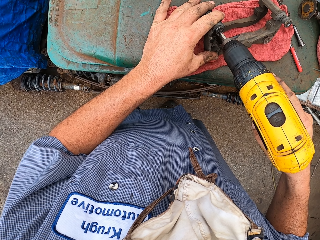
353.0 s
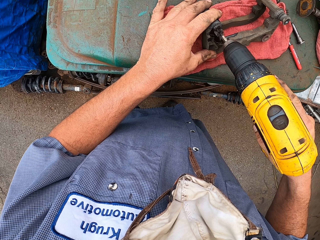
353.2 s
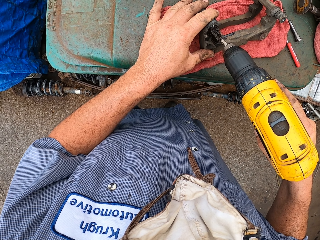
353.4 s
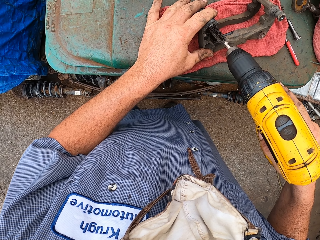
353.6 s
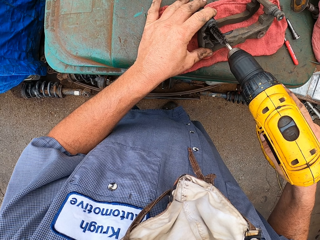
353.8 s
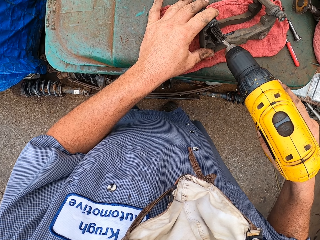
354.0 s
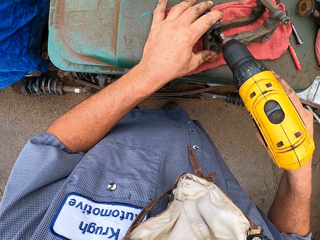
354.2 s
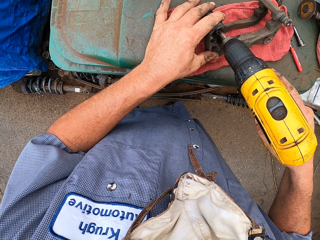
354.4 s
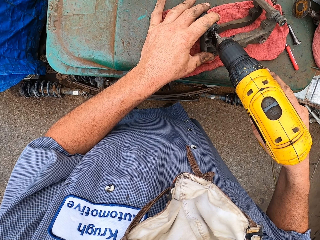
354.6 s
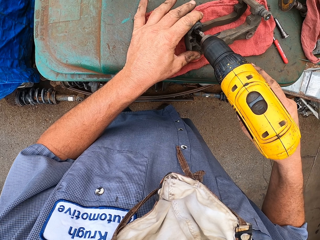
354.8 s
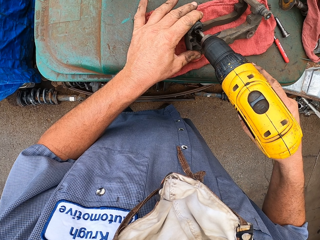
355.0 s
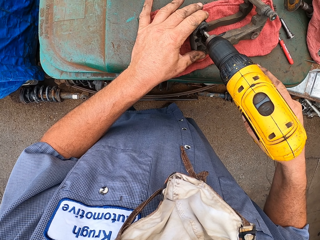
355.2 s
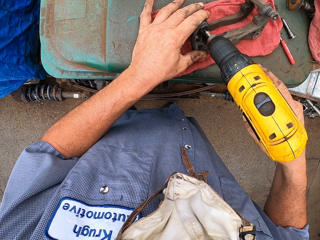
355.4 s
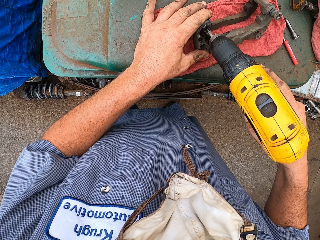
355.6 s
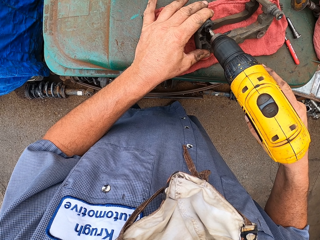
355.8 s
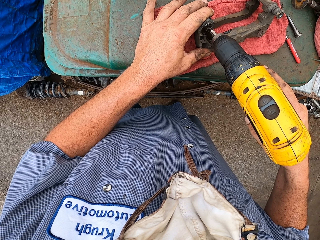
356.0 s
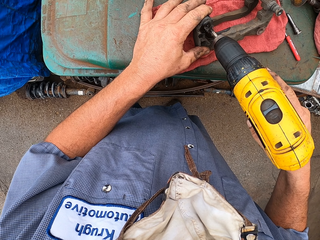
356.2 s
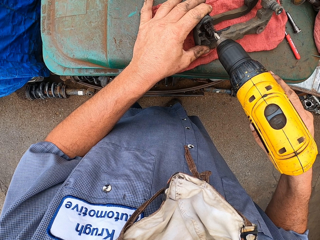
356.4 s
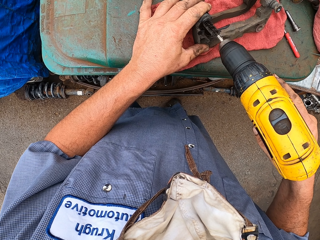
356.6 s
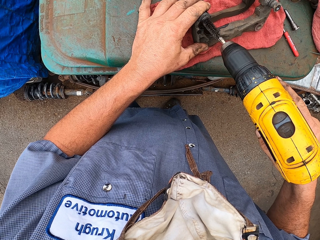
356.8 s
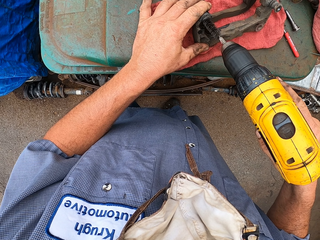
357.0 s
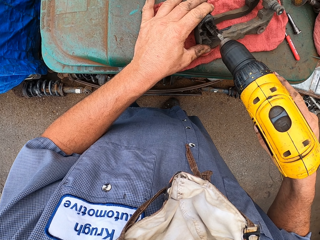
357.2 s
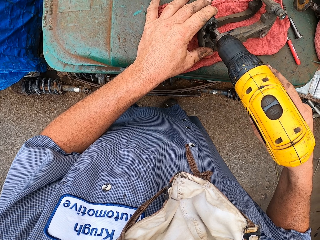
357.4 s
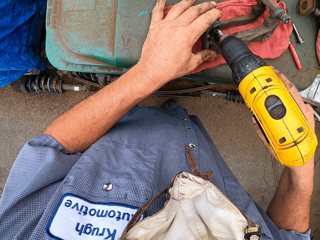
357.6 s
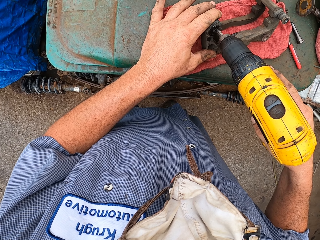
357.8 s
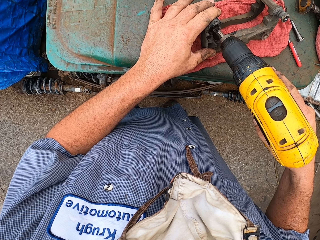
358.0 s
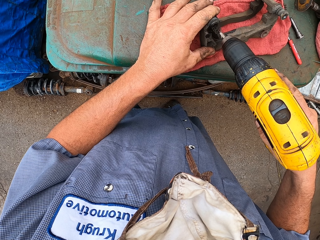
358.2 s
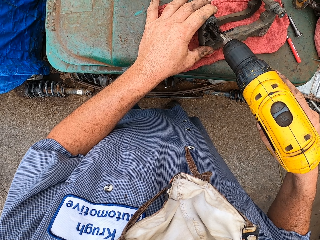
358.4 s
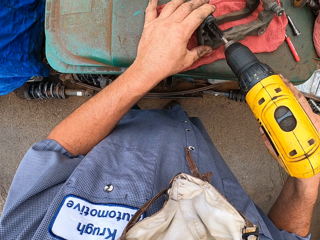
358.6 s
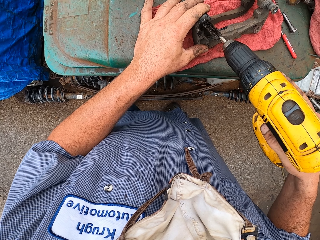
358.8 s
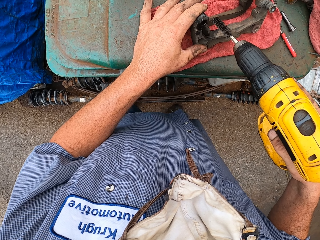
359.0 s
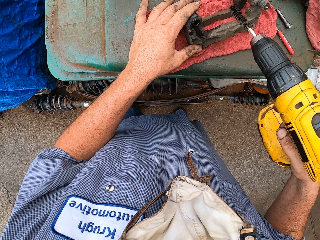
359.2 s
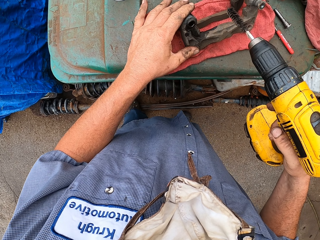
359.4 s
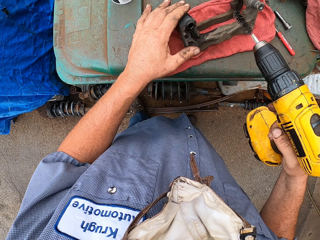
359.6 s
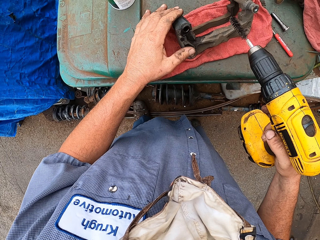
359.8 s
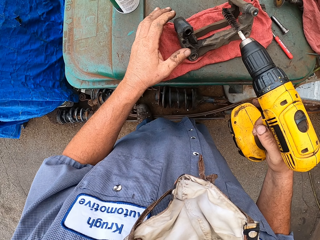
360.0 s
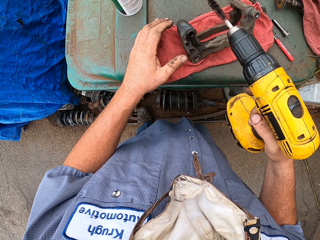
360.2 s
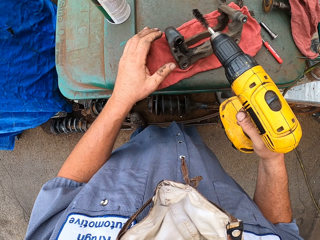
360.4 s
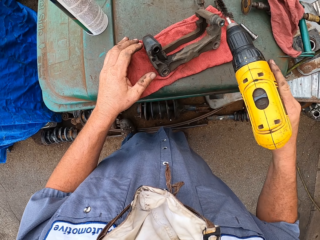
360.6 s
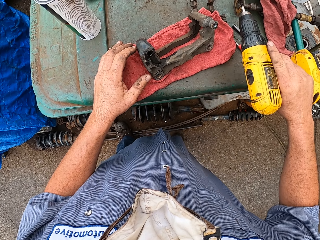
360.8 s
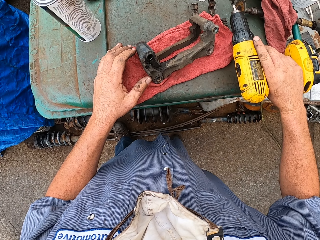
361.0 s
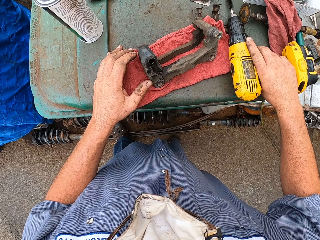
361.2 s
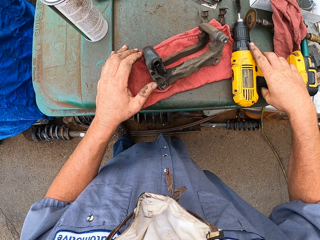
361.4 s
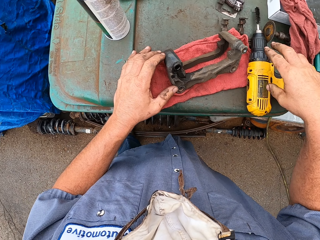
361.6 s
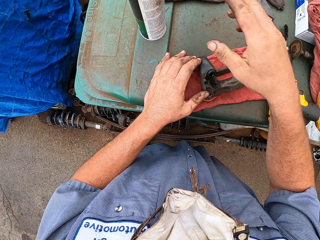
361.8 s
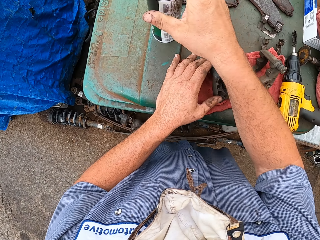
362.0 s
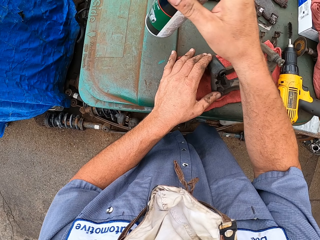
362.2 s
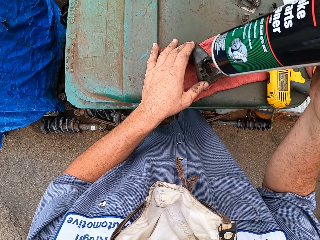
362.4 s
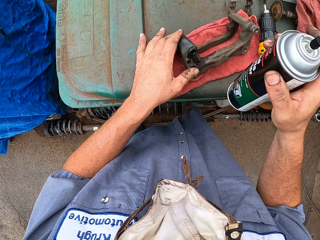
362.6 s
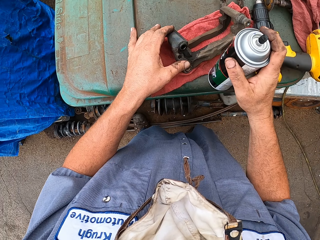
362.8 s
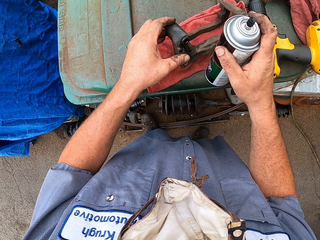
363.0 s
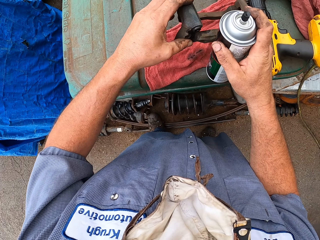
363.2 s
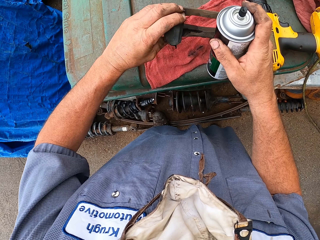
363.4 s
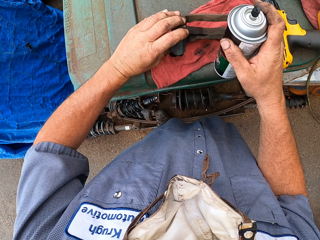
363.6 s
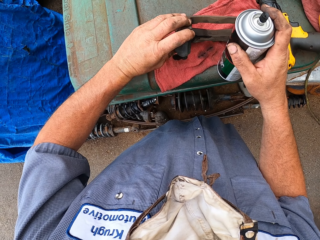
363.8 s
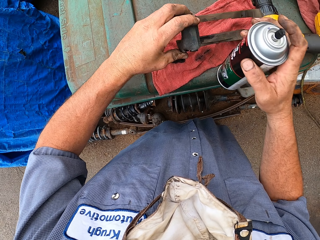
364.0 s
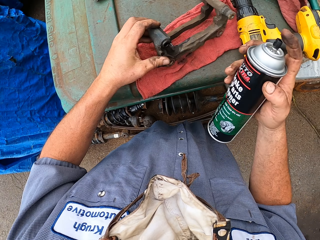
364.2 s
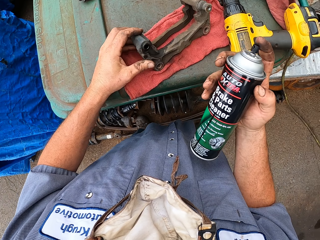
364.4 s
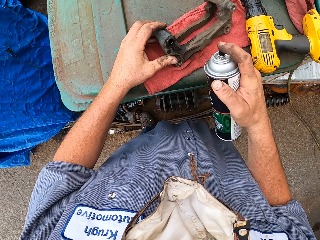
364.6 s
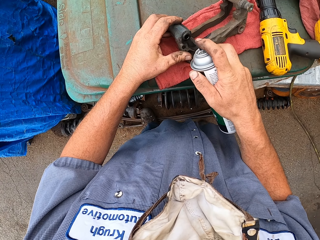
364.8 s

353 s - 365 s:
The camera wearer puts the drill brush on top of a dustbin. They put the brush drill on the table. They take the bottle spray.

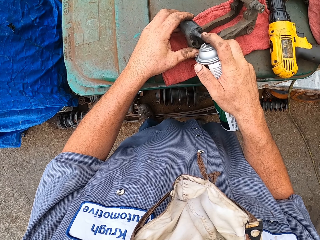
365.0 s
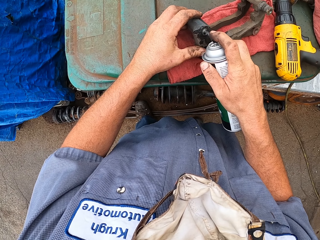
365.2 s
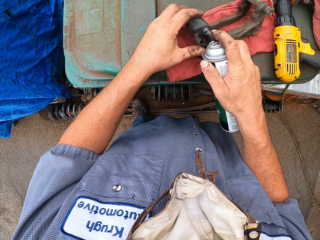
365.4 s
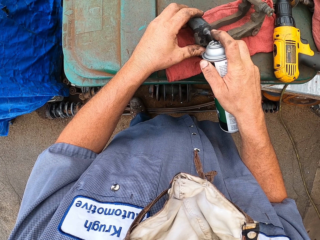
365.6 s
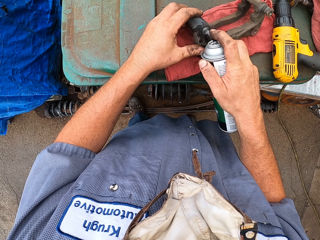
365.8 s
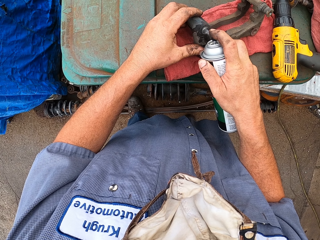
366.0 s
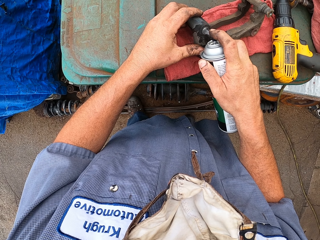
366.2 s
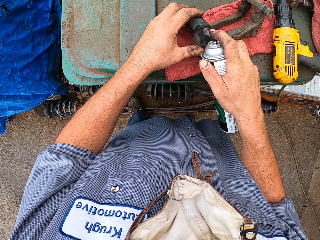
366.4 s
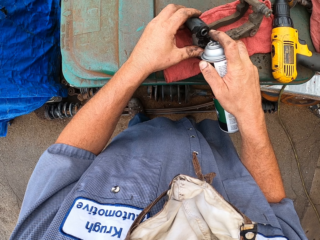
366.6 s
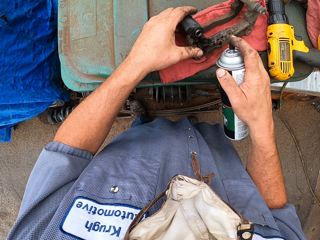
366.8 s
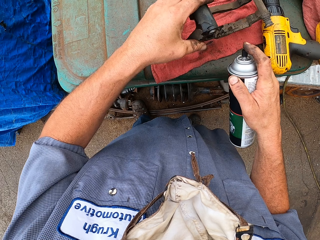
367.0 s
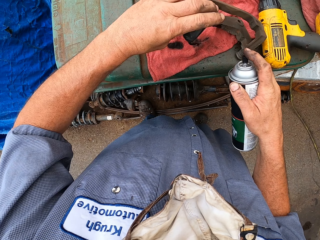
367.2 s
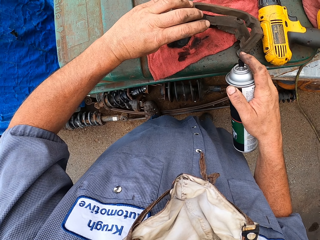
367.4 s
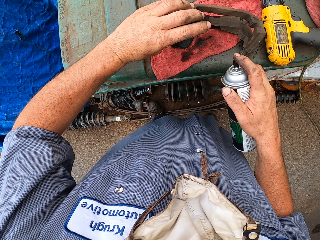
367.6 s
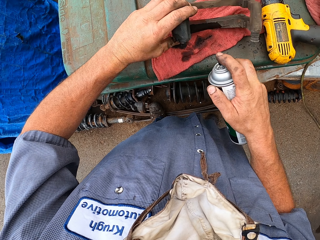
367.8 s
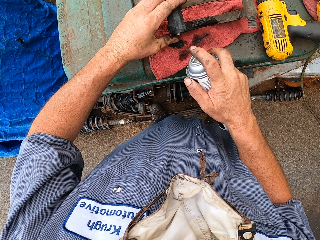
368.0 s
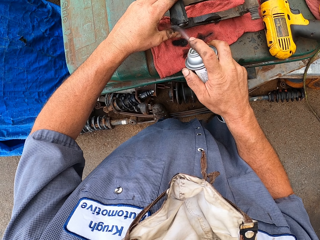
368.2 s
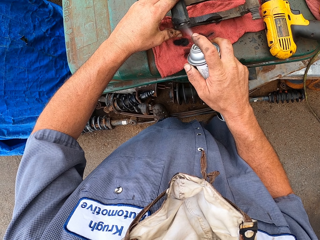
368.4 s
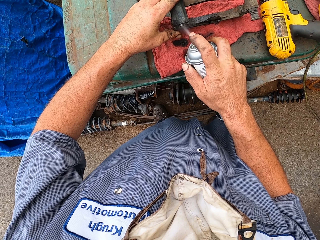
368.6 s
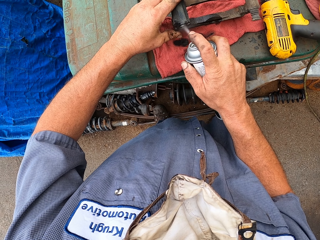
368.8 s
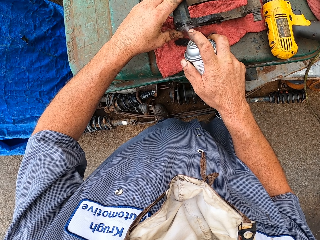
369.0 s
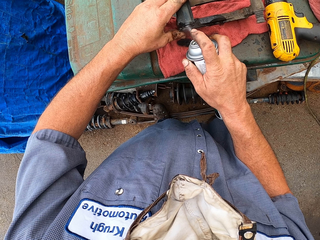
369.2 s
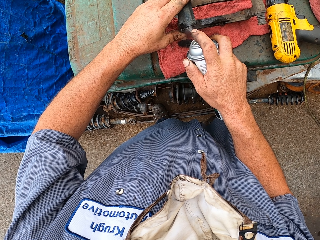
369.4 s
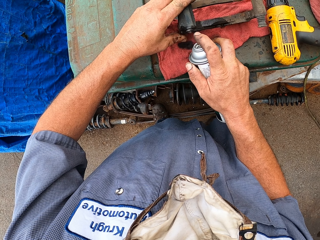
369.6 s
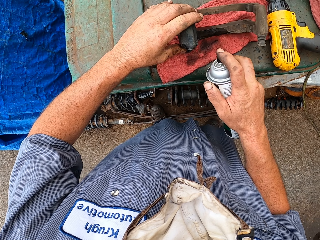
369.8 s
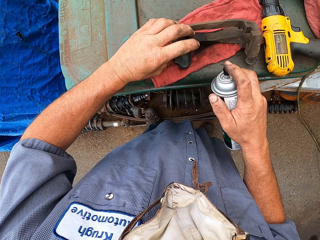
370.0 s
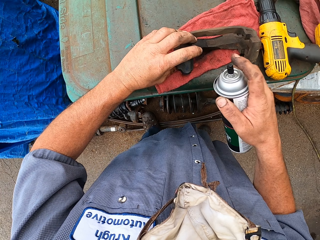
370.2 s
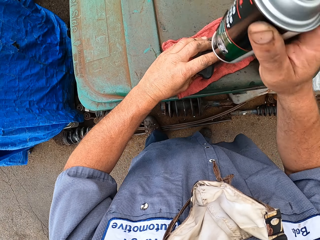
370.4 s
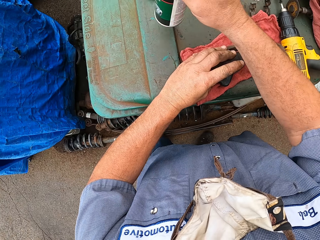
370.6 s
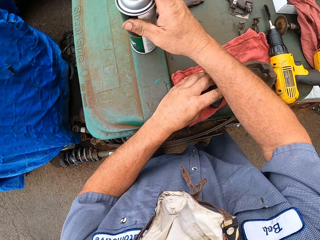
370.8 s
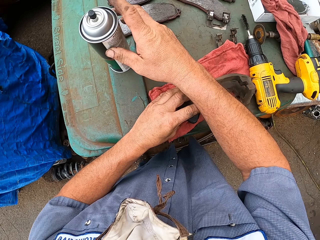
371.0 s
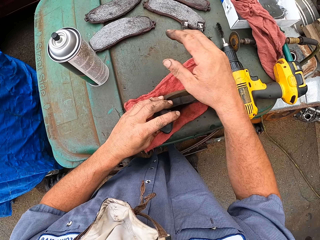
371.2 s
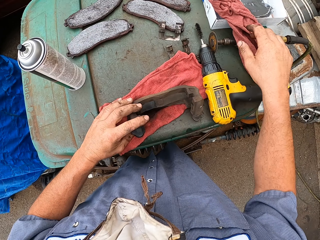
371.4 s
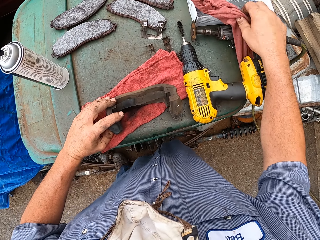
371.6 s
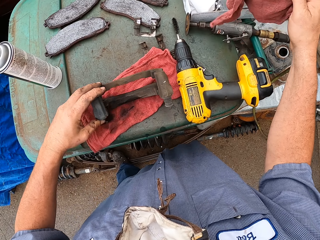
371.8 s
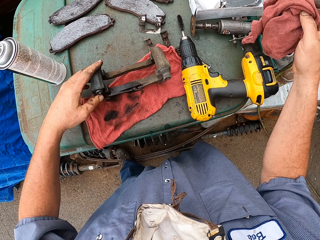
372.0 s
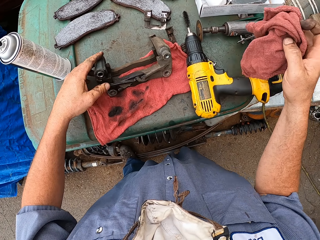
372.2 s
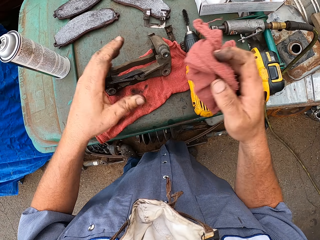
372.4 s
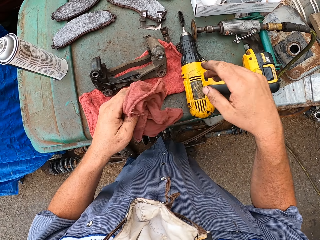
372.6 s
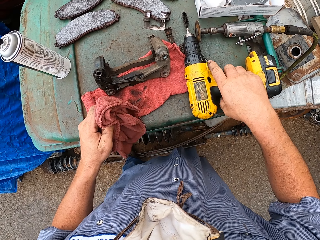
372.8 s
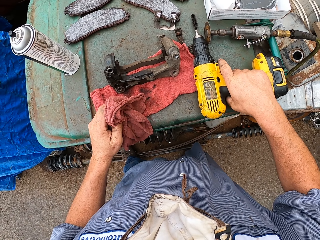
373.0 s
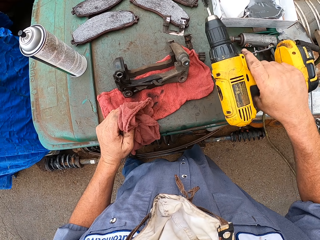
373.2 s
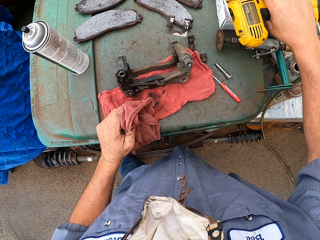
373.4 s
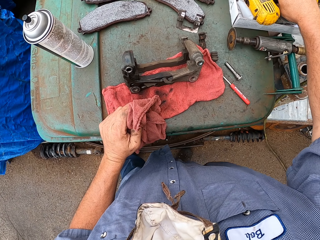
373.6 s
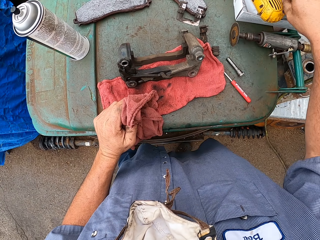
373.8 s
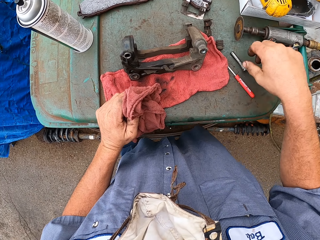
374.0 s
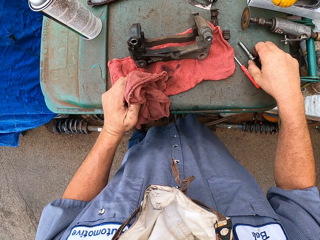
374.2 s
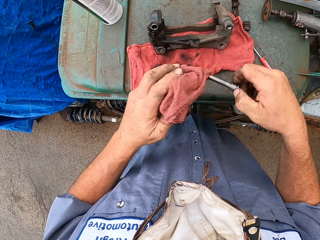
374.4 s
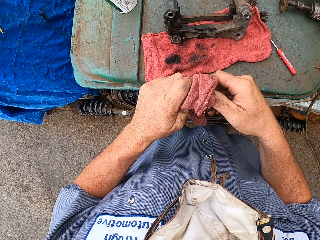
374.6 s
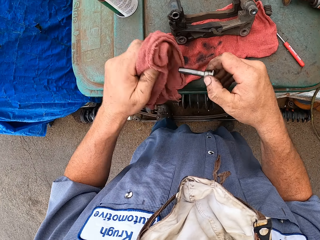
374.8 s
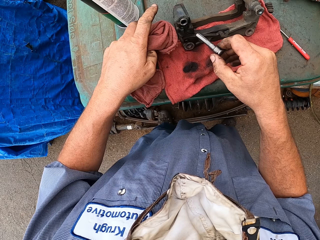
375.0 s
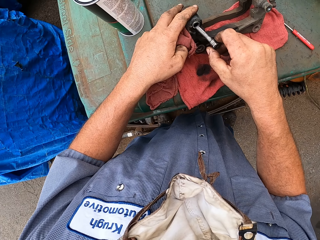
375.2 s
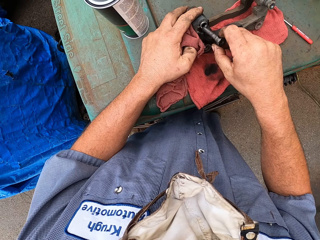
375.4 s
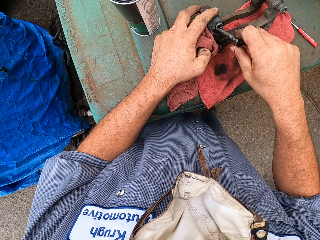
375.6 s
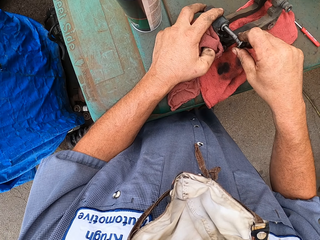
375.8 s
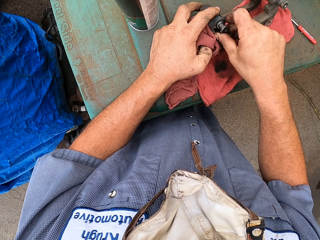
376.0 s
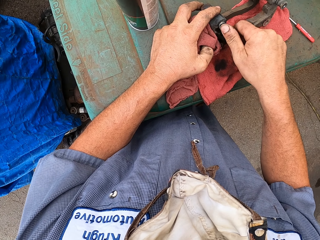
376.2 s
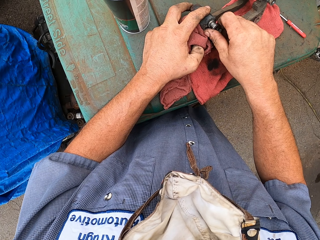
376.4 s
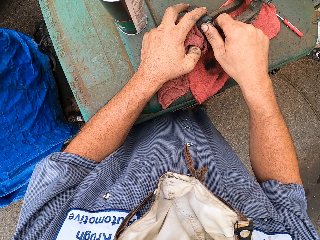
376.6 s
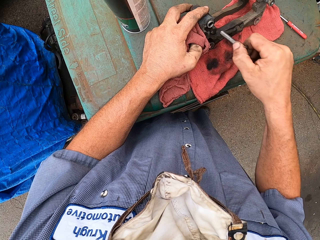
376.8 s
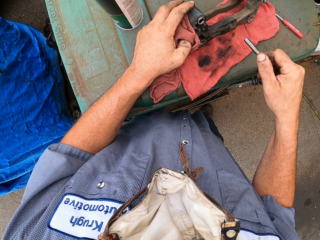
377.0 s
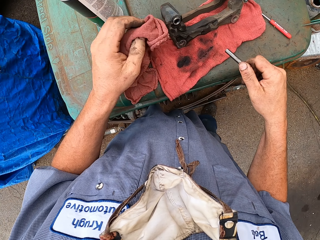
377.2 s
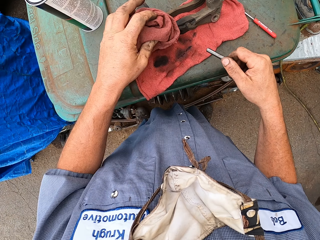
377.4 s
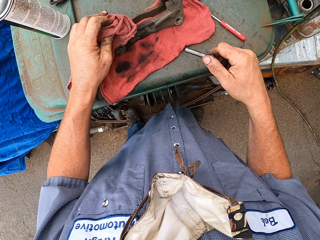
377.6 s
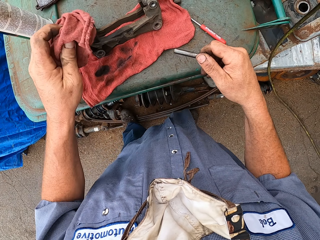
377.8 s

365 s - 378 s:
The camera wearer sprays the spare. They drain something. They put something on the table. They wipe the bolt with a towel. They fix the bolt on something. They put the bolt in the spare.
